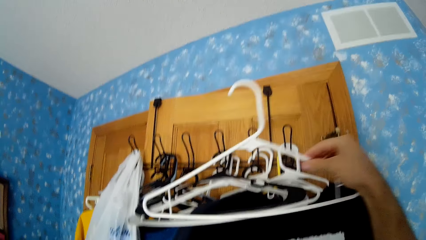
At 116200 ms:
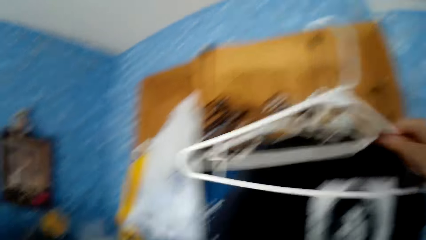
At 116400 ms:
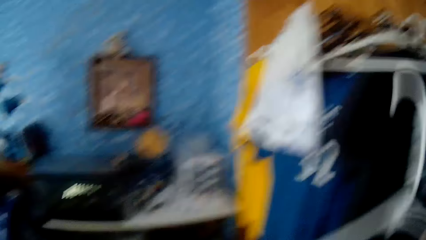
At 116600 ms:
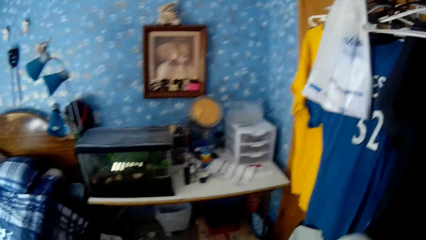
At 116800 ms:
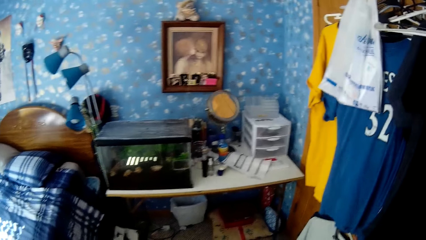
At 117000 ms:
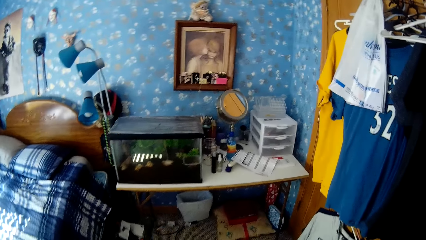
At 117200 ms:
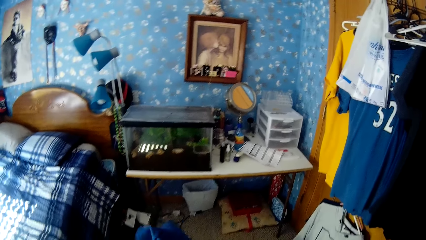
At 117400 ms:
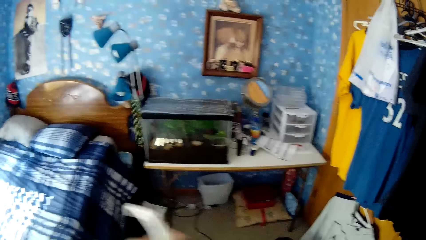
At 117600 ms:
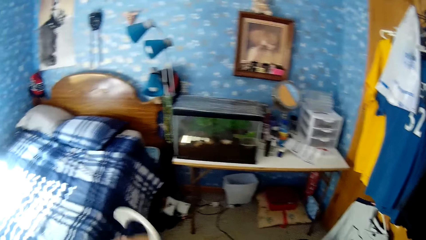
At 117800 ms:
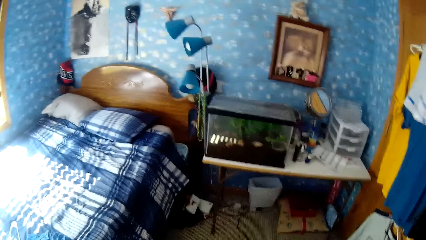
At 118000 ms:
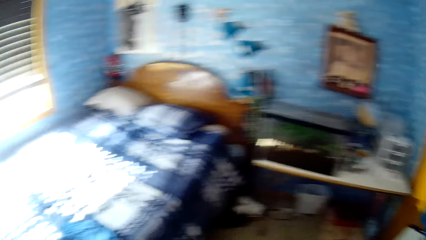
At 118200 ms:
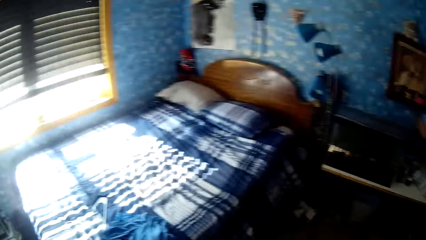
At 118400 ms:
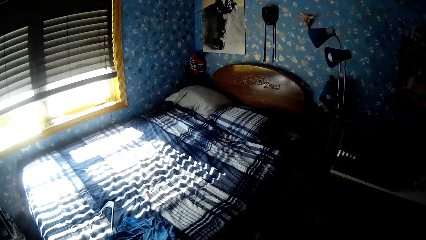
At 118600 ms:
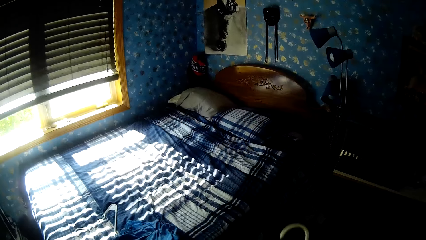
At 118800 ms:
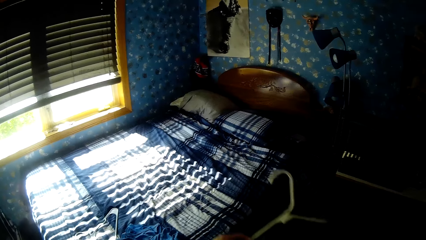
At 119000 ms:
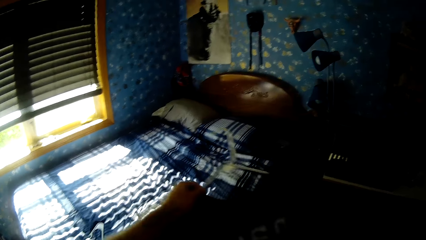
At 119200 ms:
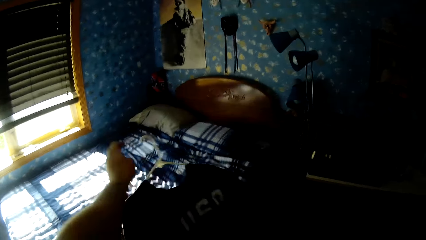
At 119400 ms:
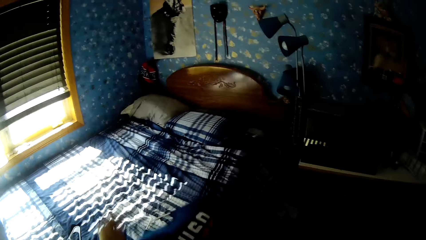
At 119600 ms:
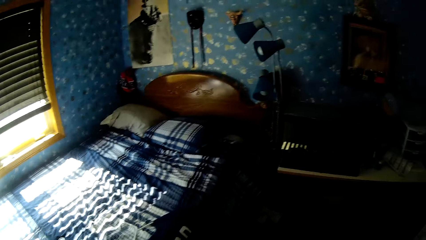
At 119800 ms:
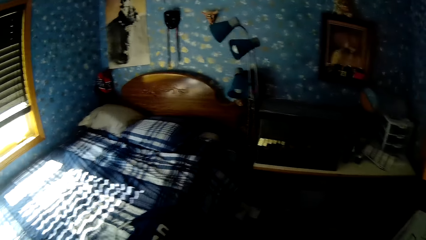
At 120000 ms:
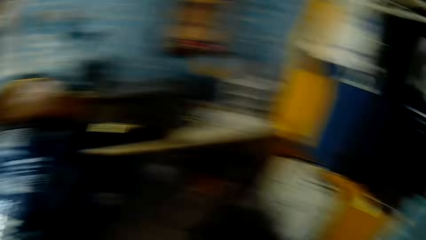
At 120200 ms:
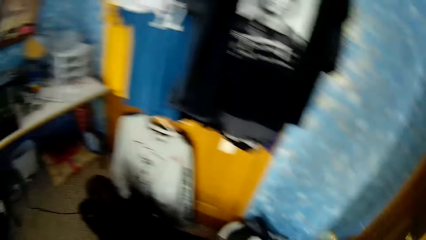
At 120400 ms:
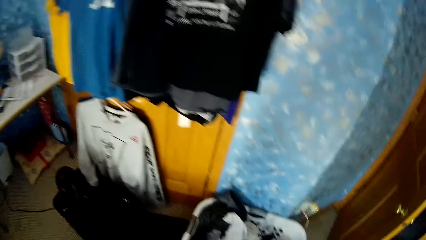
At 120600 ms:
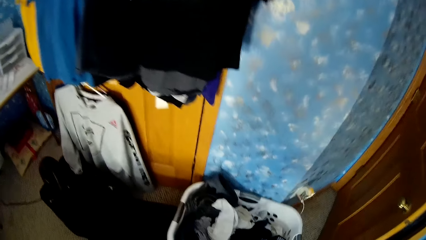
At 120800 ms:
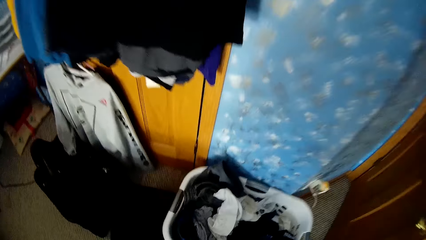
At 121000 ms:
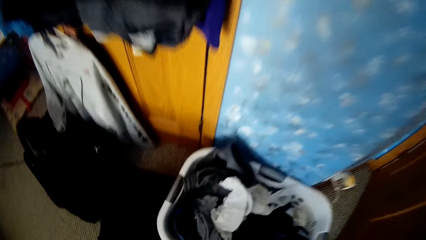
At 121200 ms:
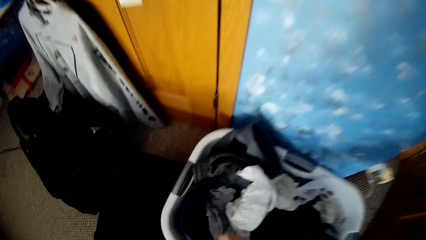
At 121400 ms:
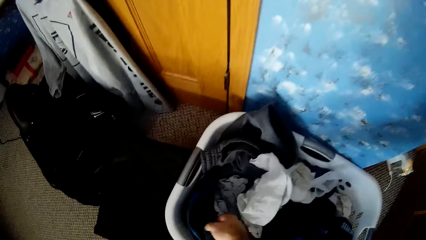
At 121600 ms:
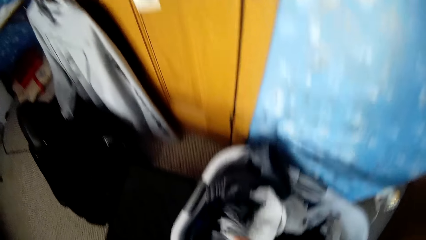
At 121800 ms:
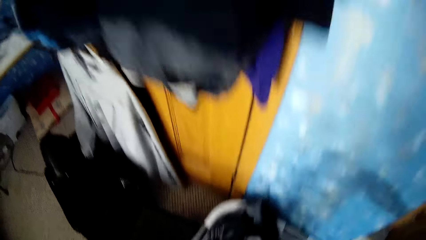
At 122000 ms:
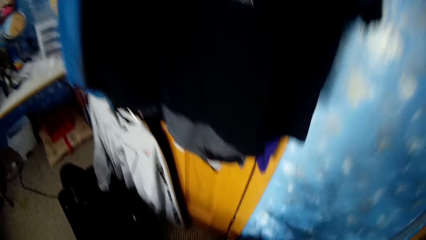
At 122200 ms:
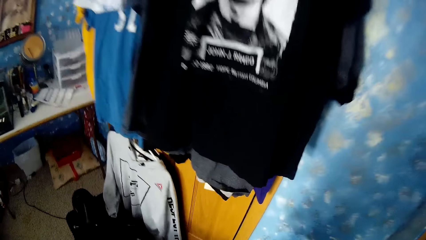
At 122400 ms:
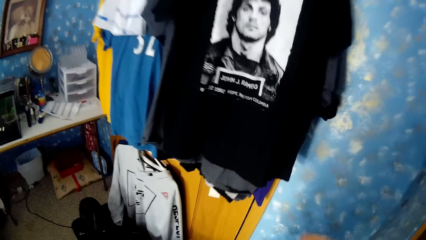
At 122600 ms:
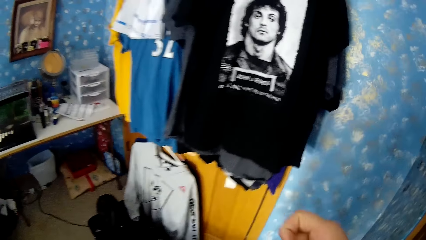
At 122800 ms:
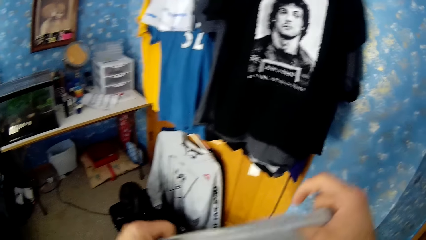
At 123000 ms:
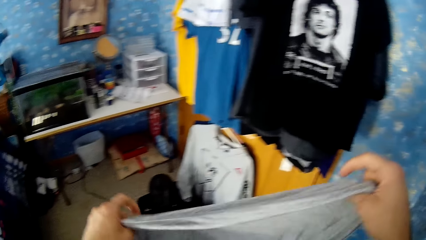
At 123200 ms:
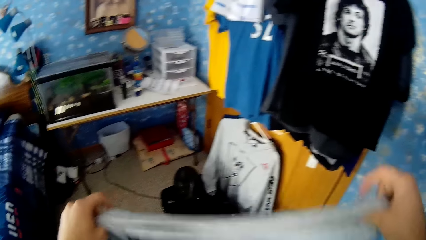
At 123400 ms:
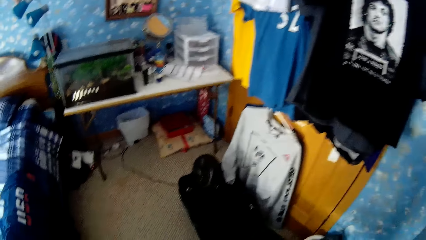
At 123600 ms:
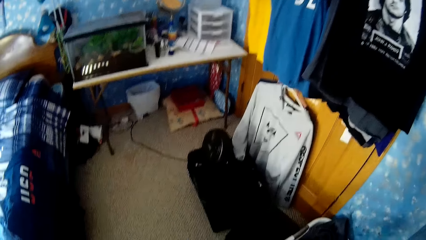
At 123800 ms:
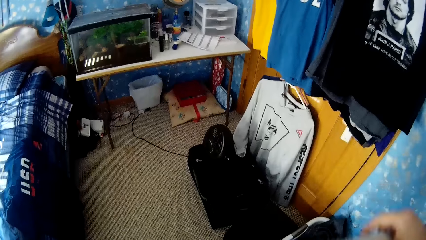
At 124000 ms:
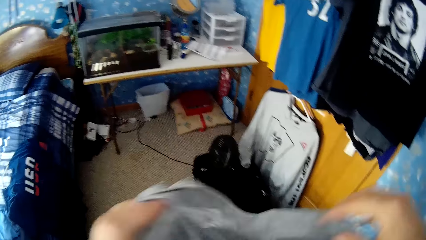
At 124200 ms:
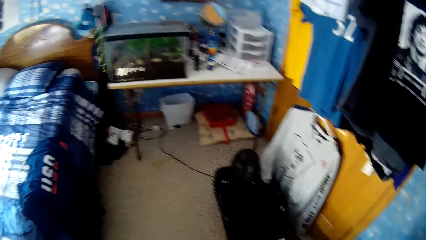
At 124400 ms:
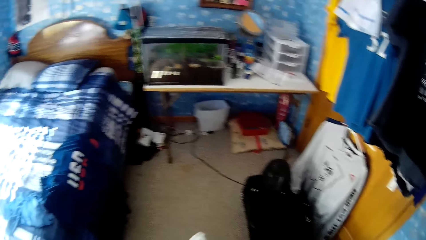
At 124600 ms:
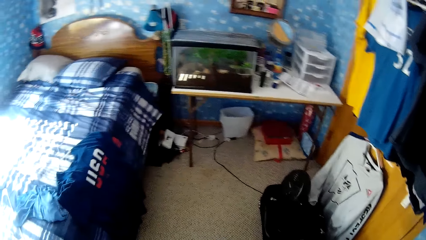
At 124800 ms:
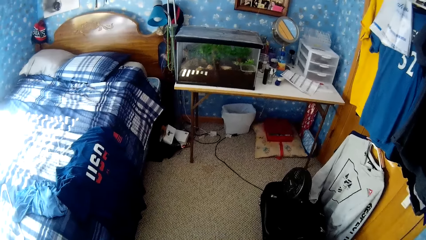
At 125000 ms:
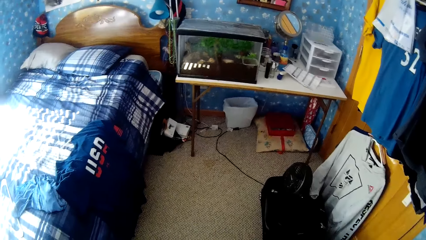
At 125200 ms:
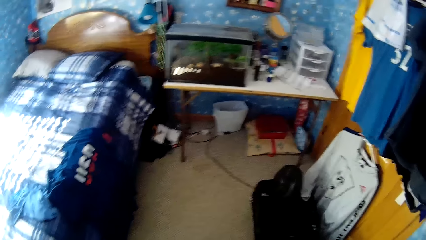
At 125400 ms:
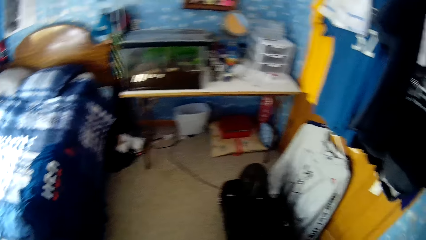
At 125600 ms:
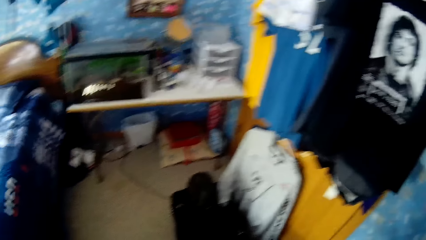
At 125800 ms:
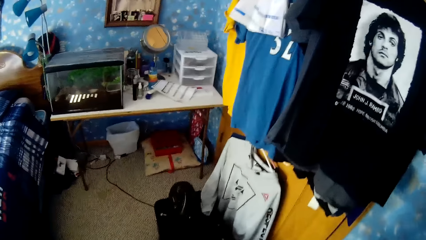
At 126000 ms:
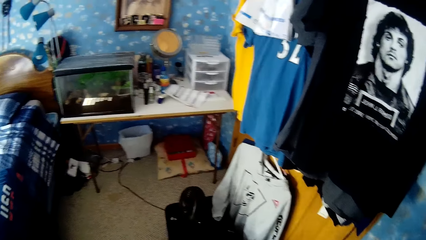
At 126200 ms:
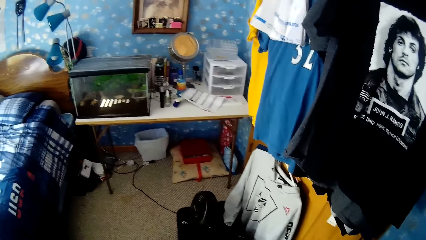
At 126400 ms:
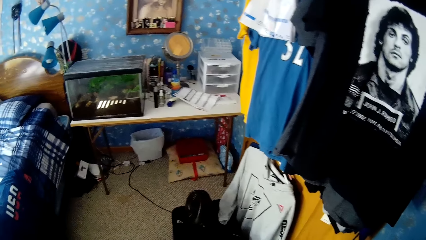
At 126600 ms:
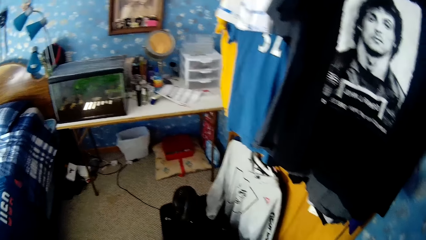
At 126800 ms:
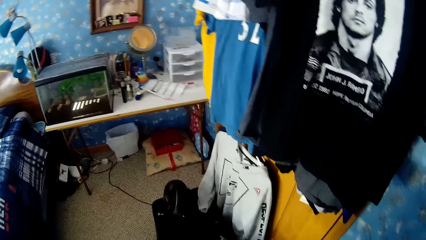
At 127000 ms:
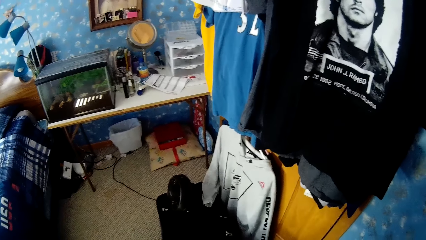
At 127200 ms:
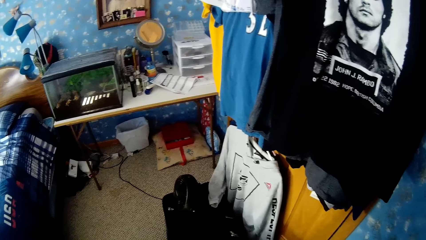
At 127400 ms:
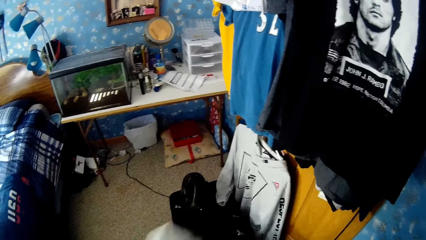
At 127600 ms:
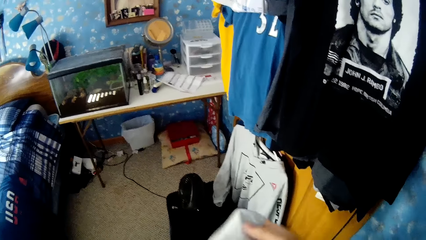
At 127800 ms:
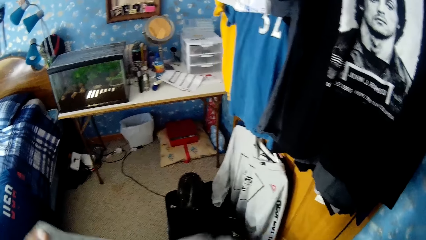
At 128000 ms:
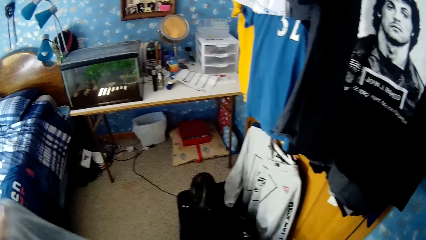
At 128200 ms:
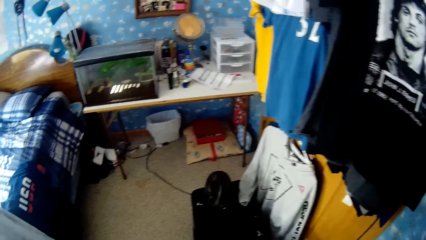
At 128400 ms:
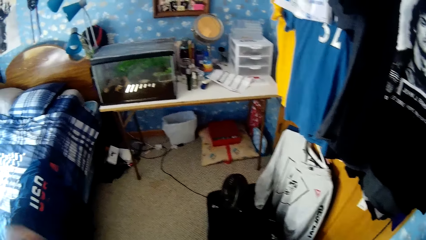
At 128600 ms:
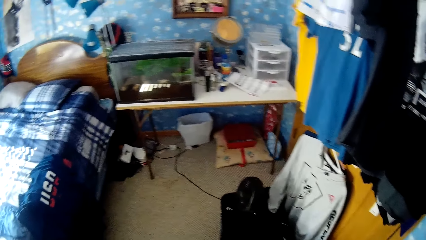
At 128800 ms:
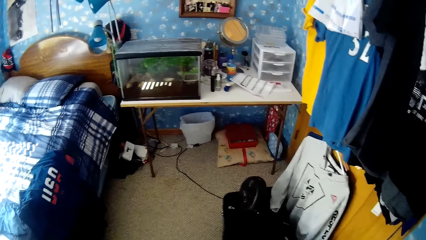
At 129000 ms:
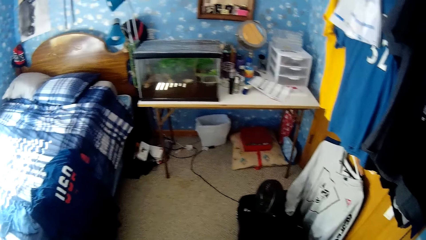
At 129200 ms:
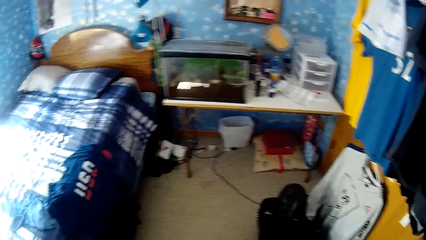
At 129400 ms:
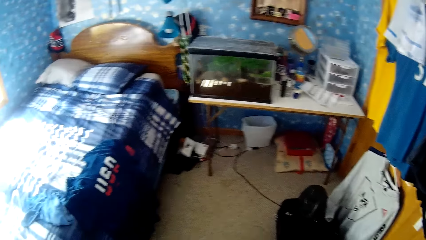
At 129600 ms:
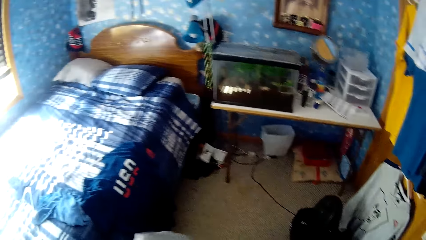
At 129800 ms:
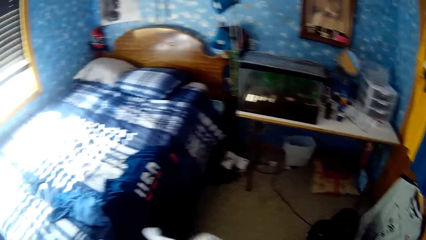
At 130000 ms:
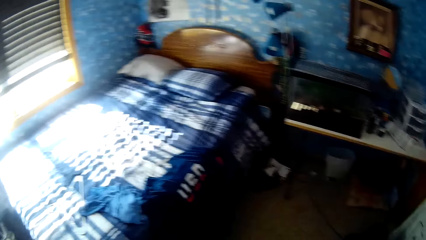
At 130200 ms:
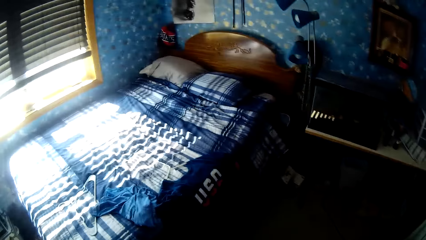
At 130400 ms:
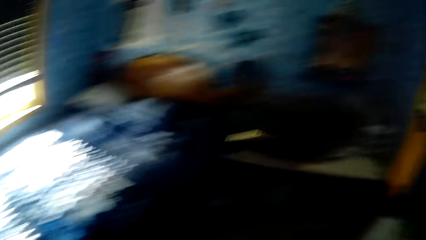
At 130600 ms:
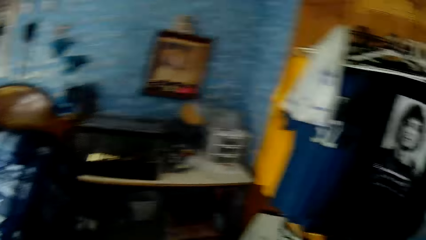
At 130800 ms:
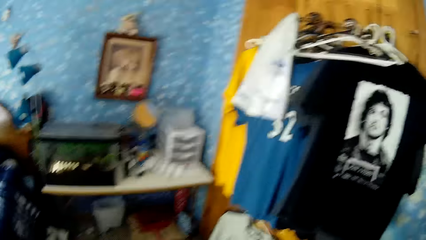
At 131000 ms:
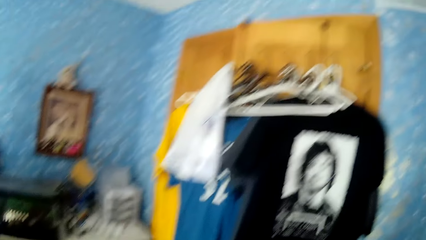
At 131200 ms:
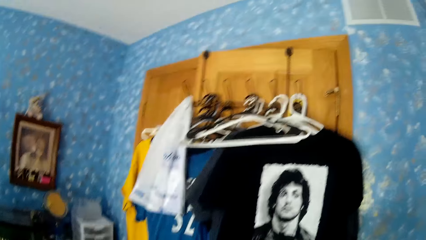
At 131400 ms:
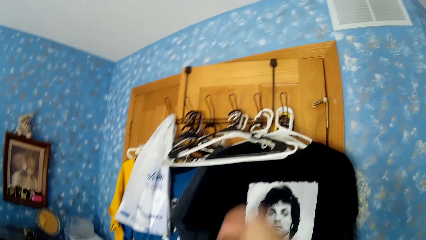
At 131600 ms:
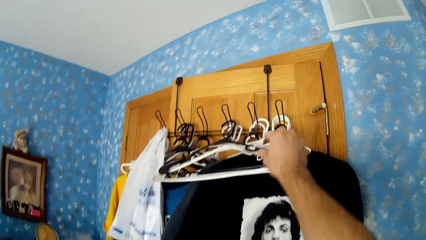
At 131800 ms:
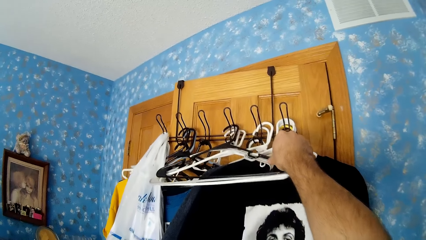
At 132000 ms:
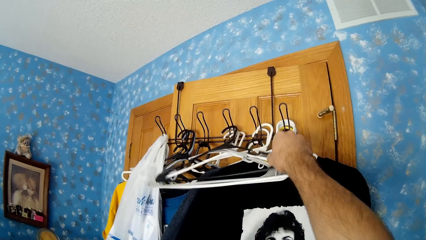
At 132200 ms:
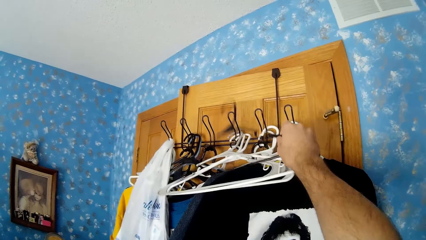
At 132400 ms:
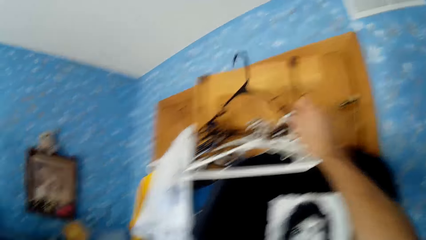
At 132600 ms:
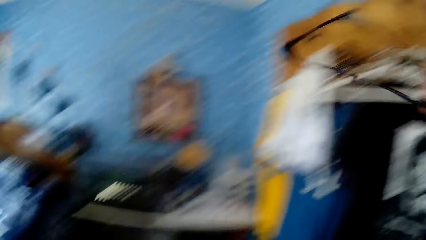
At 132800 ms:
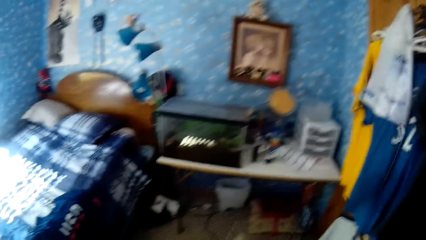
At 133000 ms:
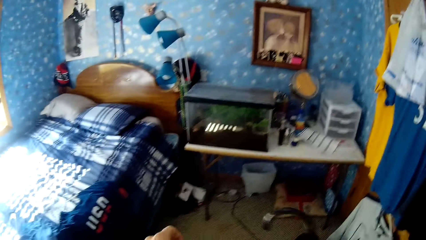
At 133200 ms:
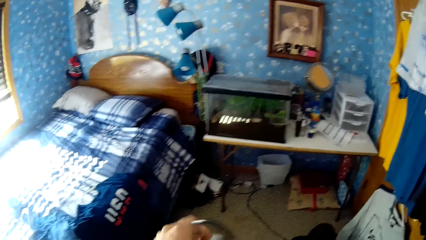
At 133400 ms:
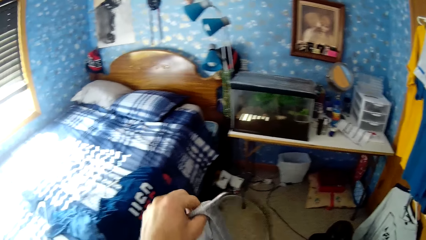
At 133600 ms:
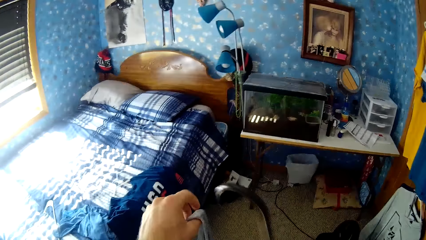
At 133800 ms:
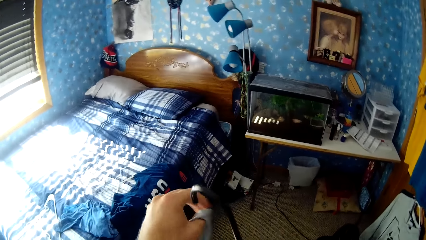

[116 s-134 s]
The camera wearer picks a hanger from the hanging rack with the right hand. They stare at the table. They put a cloth or t-shirt in the hanger with the right hand. They look around the bedroom. They drop the cloth on the bed. They pick a cloth from the laundry basket and adjust the cloth with both hands. They stare at the table. They stare at the bed. They stare at the t-shirts. They pick a hanger from the hanging rack with the right hand.
